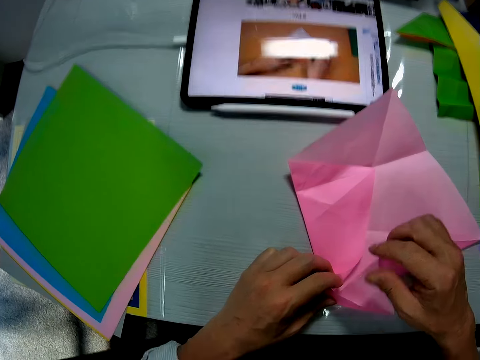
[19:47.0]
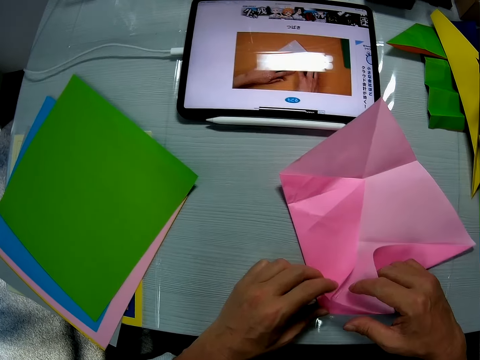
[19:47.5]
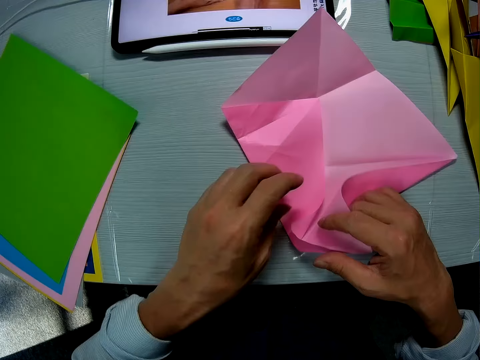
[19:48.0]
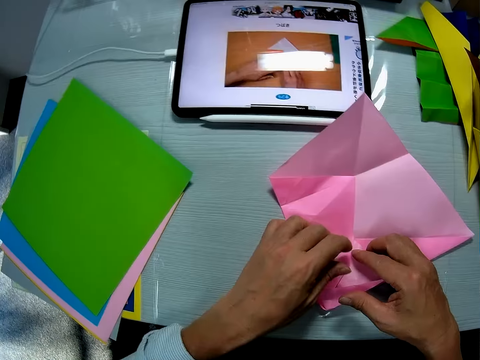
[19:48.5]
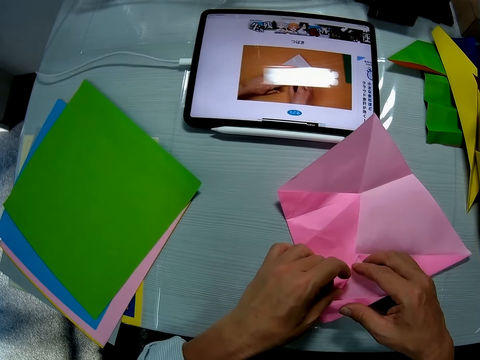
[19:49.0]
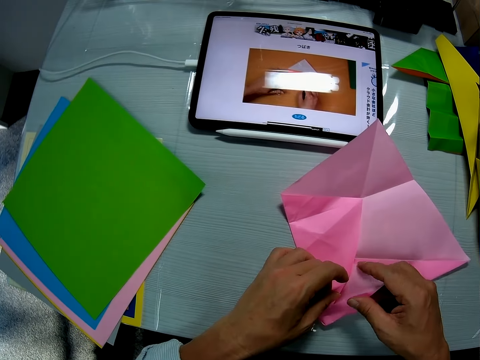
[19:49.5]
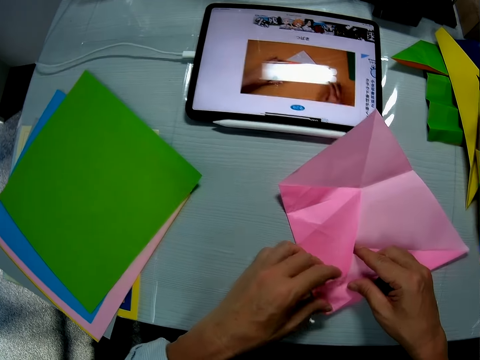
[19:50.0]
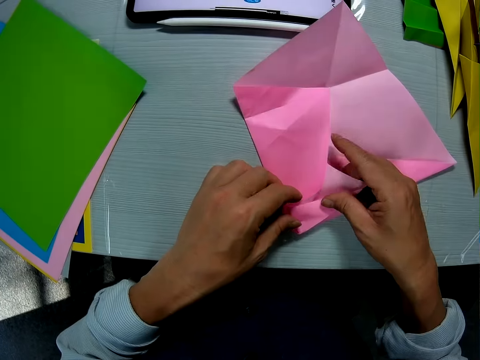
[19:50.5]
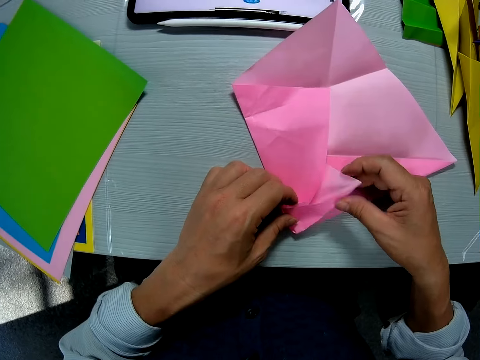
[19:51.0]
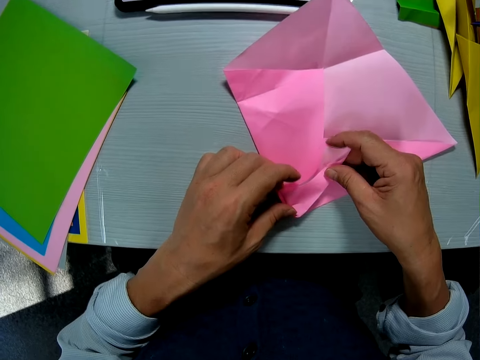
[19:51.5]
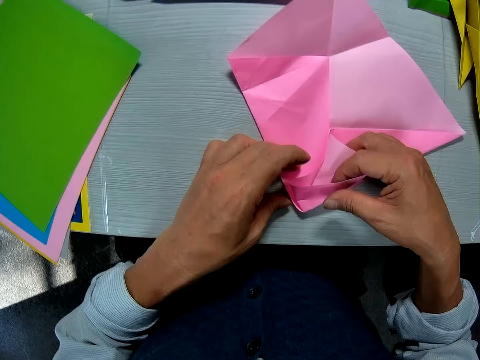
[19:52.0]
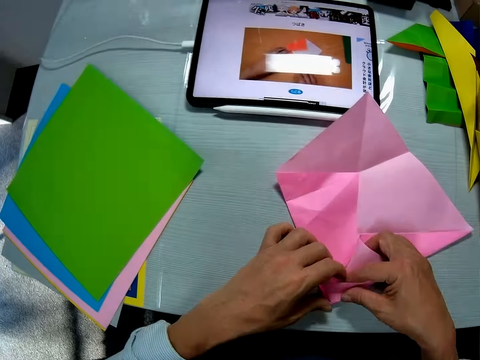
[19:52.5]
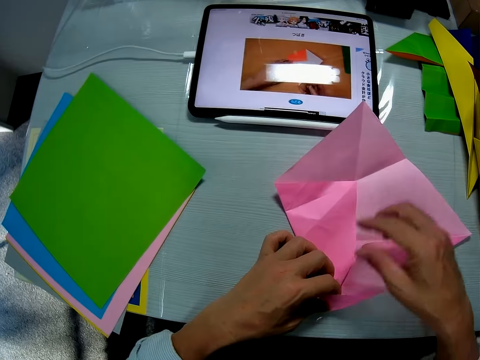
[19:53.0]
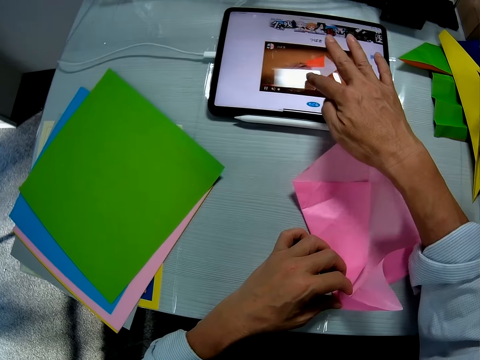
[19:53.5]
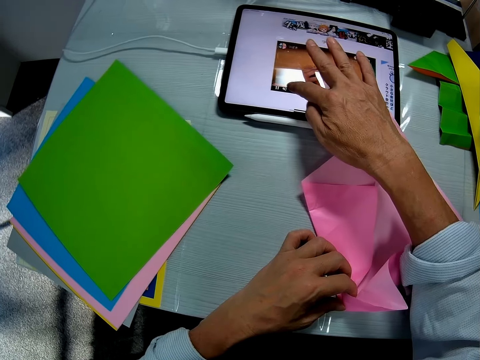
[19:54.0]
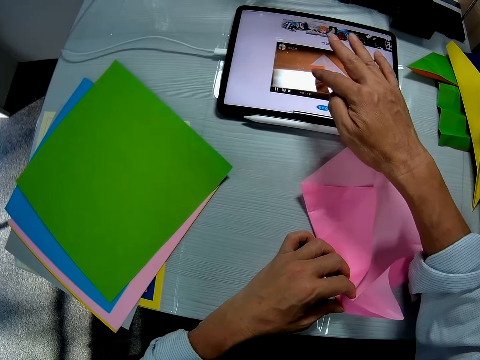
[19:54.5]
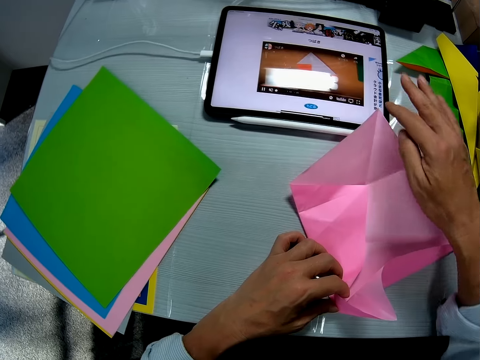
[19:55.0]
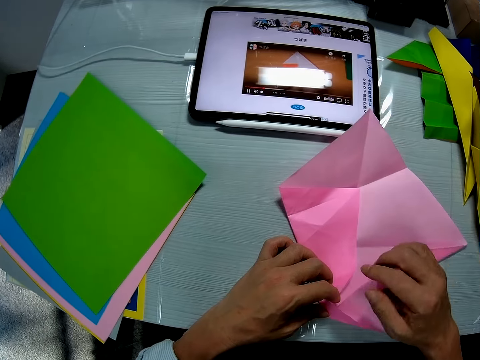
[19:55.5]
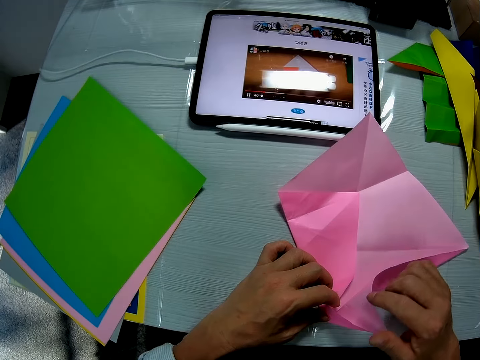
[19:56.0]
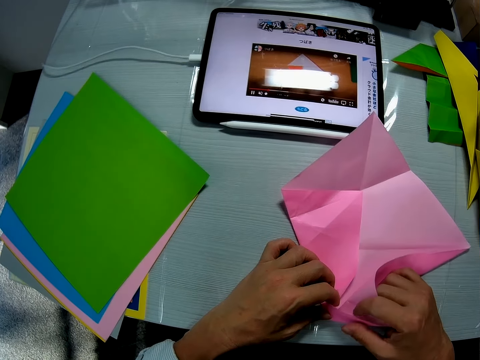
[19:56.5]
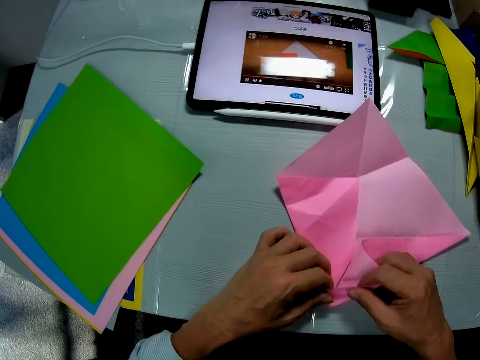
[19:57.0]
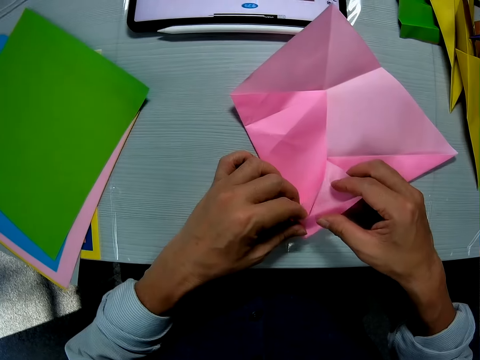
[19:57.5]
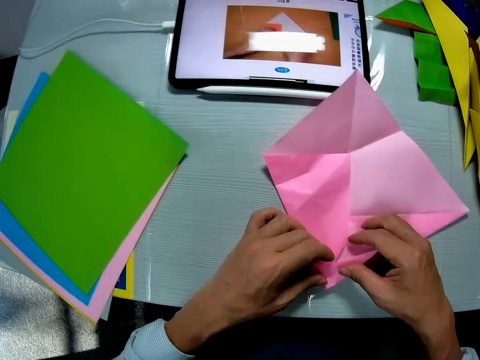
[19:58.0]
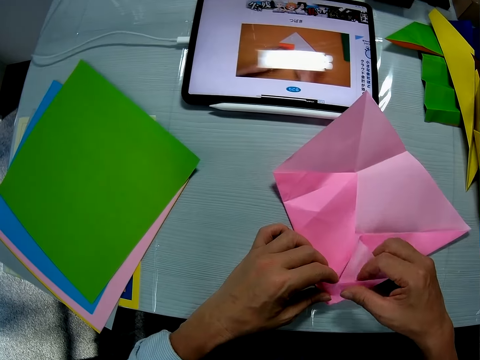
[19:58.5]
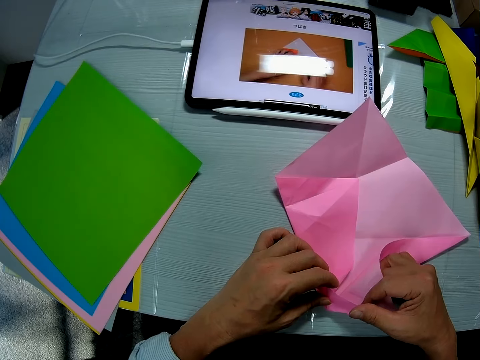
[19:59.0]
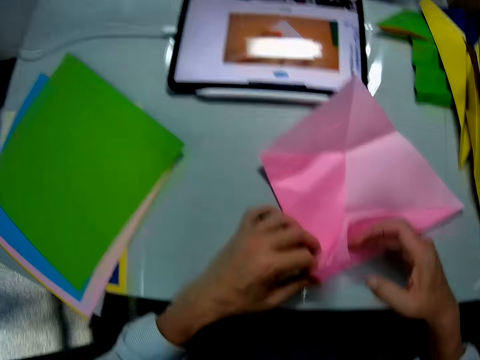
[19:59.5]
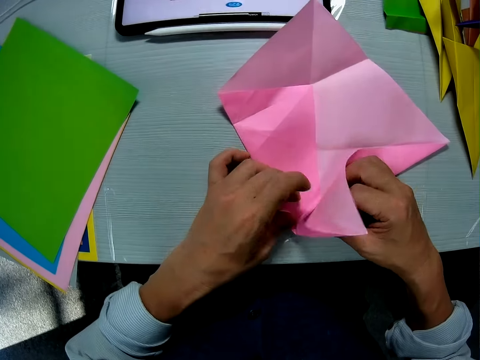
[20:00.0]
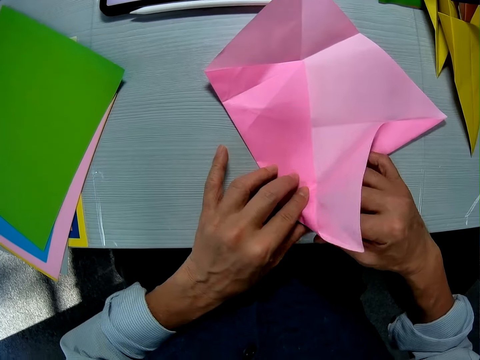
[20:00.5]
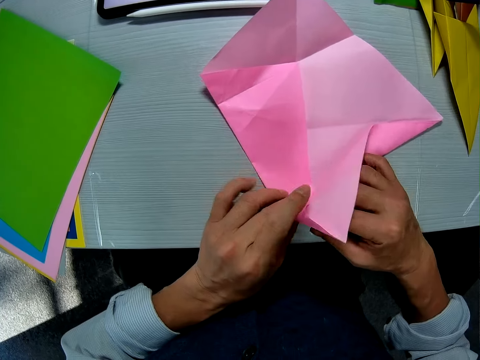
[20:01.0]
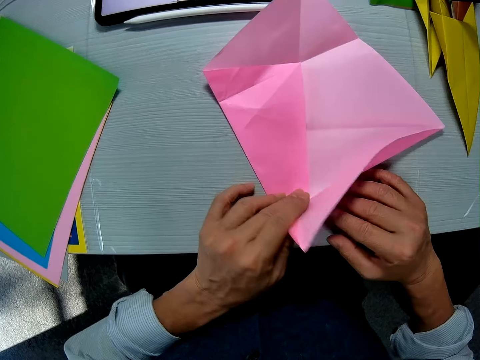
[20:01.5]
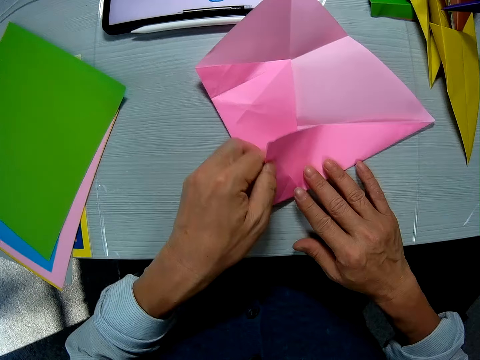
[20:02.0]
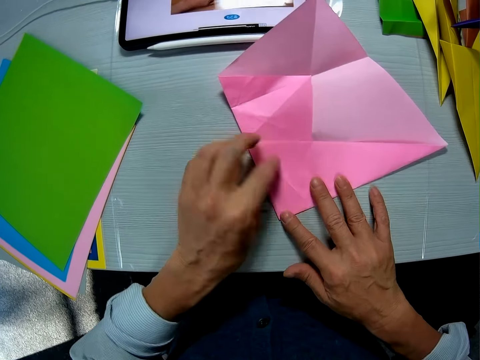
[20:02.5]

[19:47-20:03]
The camera wearer holds crafting paper. He moves a hand to a different part of the crafting paper. He folds the sheet with both his hands. He operates the tablet computer on the table with his right hand. He holds the folded part of the sheet with both his hands. He stares at the tablet computer screen on the table. He folds the sheet with both his hands.

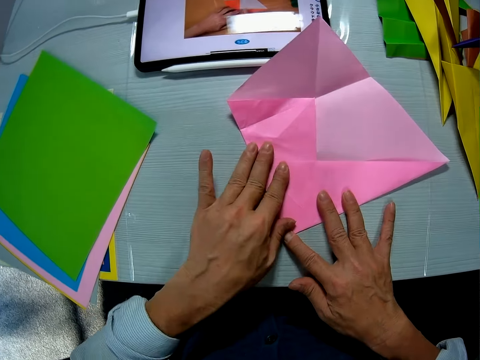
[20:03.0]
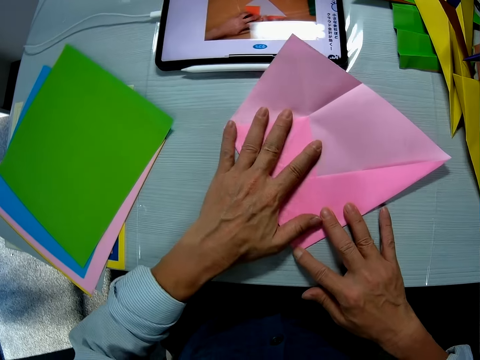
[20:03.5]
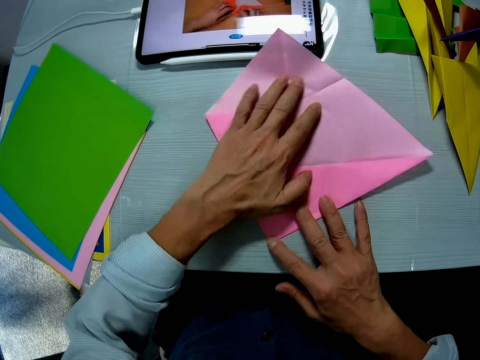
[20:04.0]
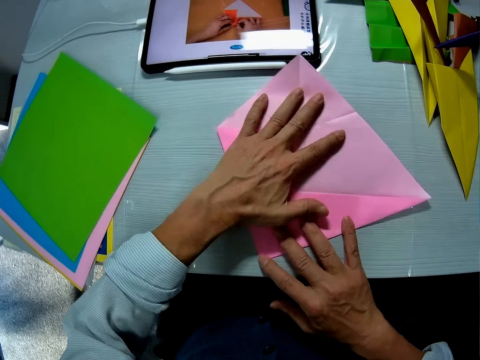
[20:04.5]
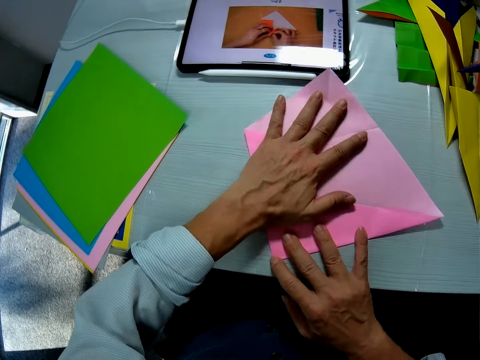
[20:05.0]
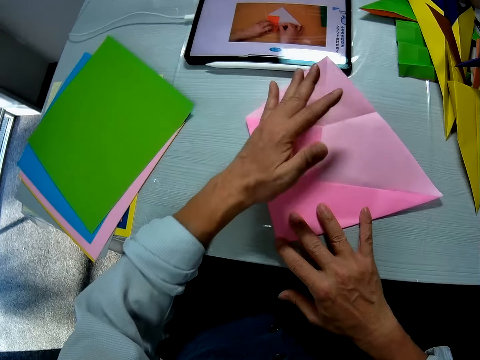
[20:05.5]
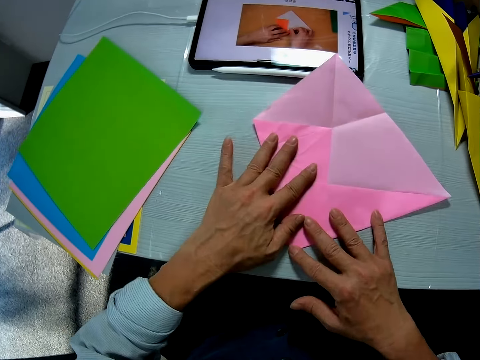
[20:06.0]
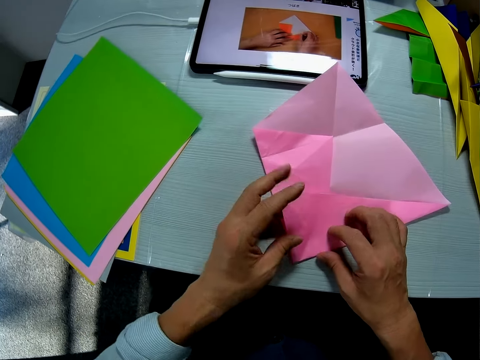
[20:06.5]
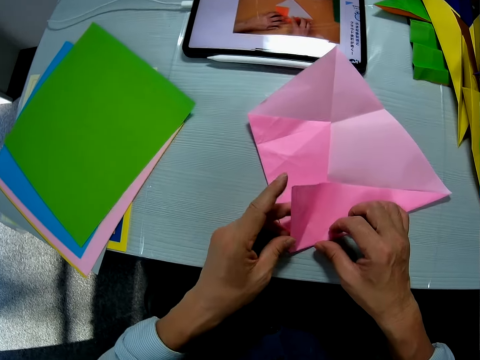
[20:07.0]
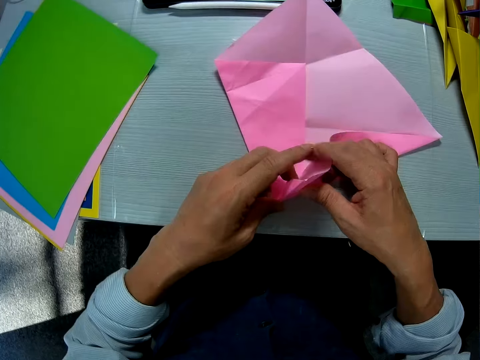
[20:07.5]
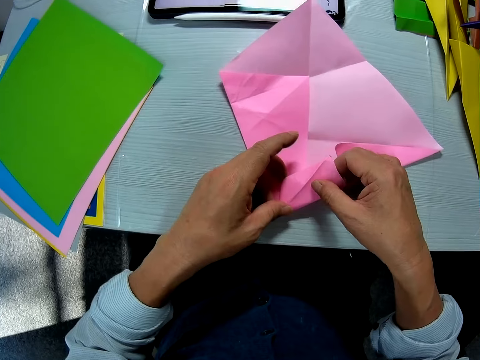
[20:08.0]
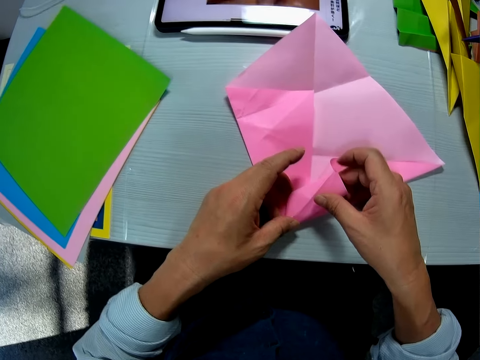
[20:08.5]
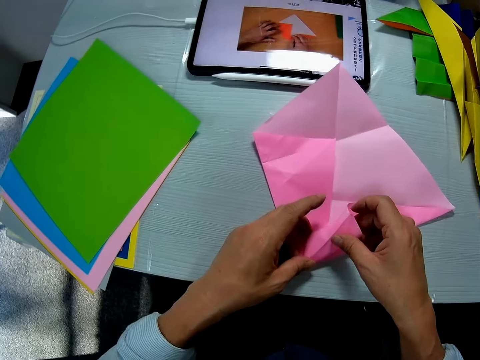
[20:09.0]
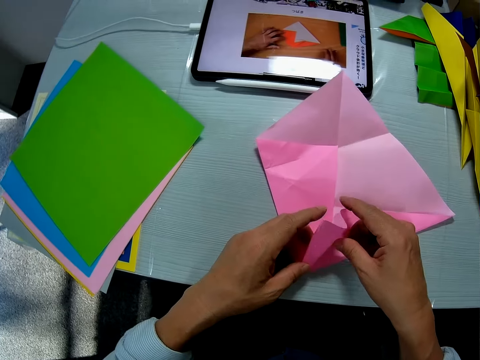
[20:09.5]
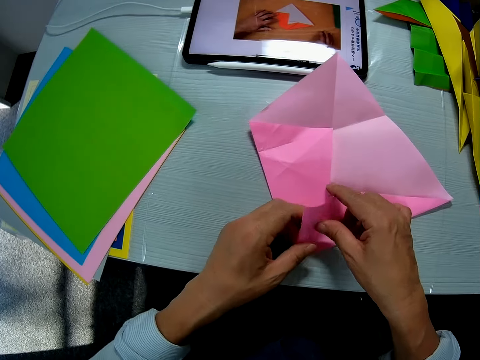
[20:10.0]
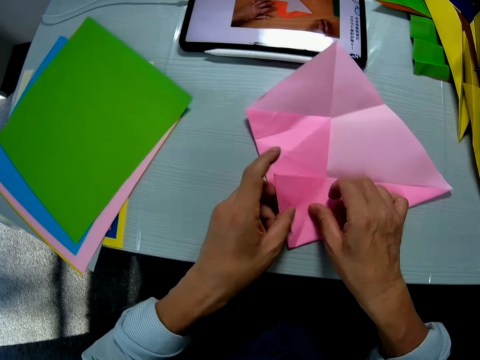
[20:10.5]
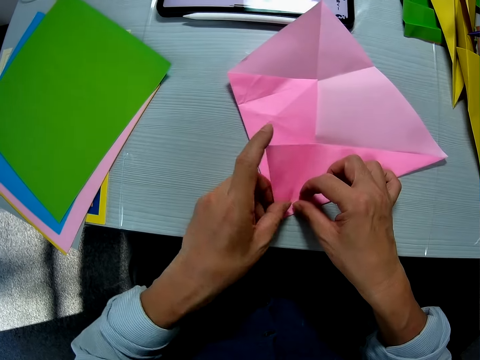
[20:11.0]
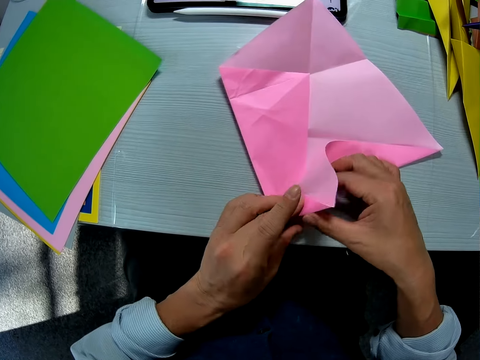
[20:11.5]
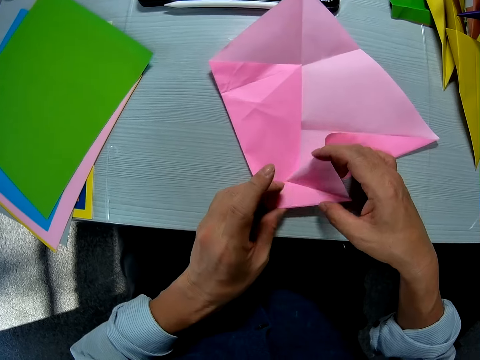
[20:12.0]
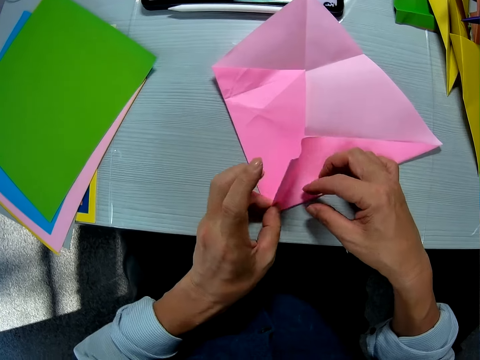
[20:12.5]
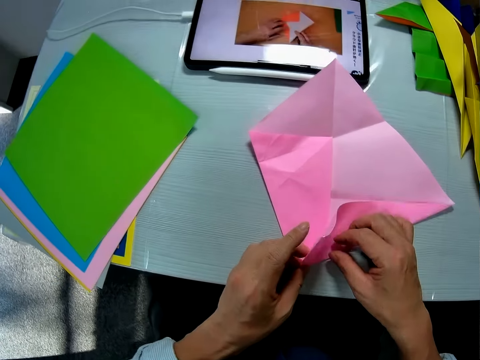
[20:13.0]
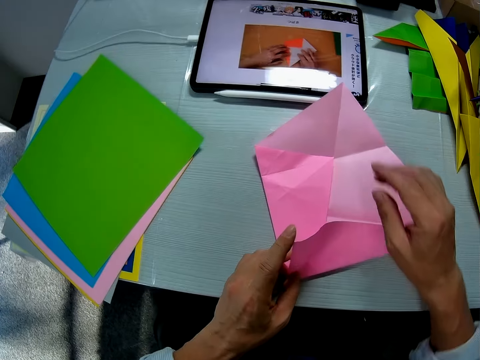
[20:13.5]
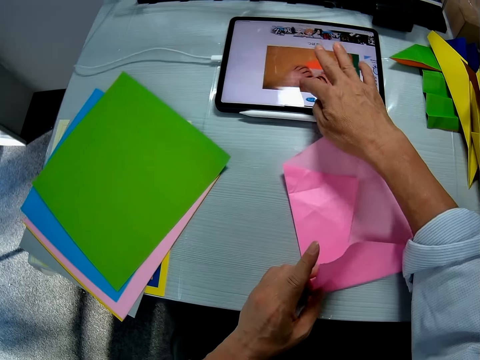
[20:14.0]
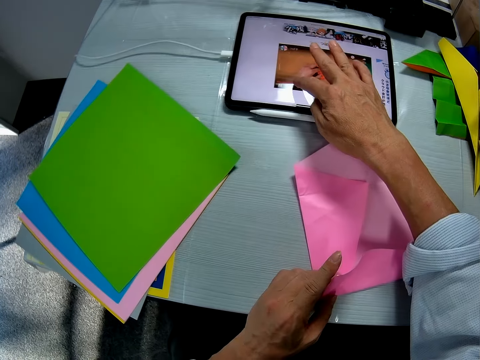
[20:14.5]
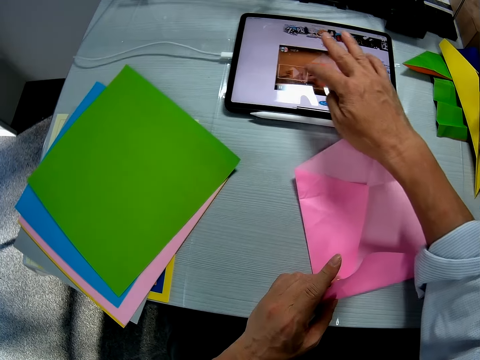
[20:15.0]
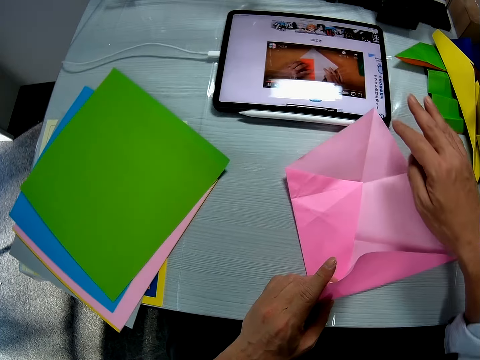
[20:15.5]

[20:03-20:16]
The camera wearer smoothens the sheet on the table with his left hand. He folds the sheet with both his hands. He holds crafting paper. He operates the tablet computer on the table with his right hand.
